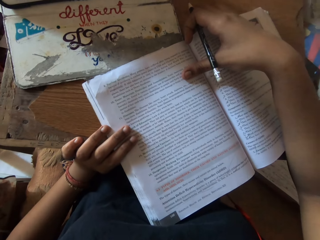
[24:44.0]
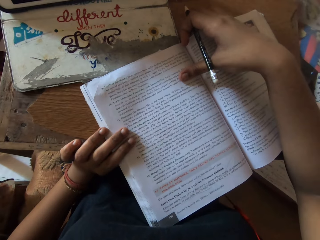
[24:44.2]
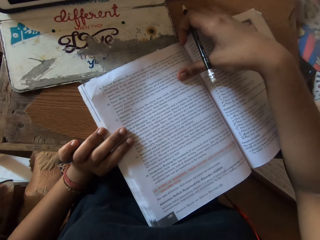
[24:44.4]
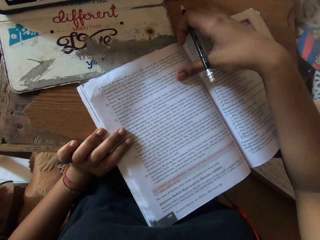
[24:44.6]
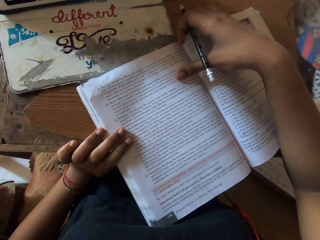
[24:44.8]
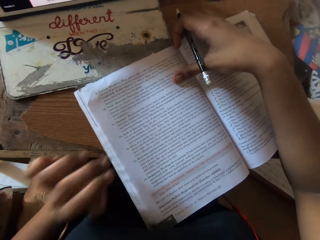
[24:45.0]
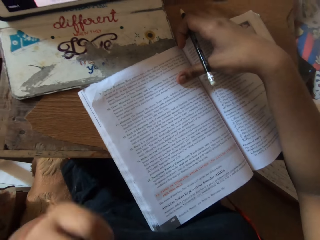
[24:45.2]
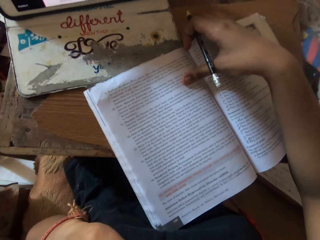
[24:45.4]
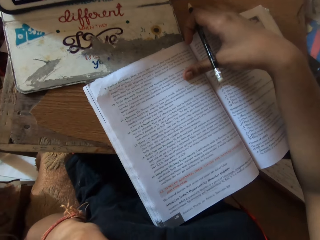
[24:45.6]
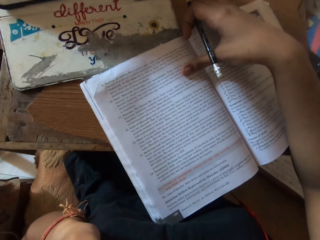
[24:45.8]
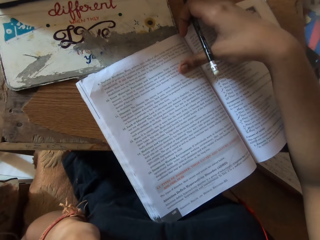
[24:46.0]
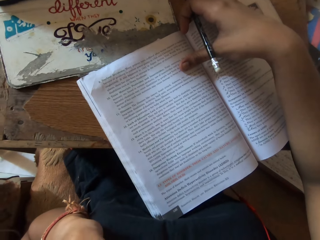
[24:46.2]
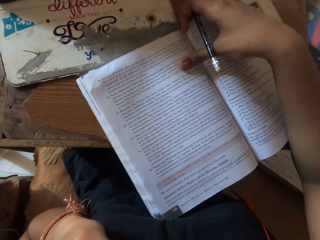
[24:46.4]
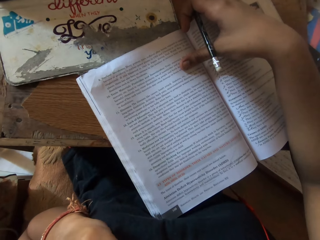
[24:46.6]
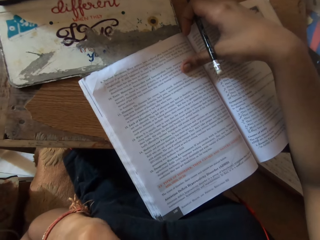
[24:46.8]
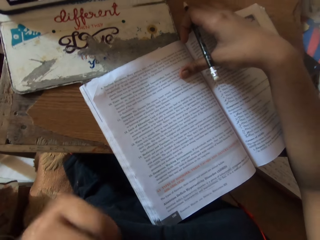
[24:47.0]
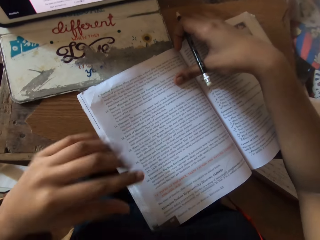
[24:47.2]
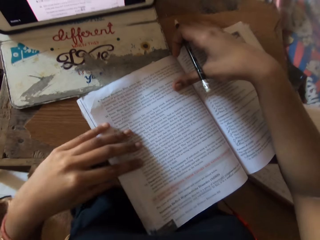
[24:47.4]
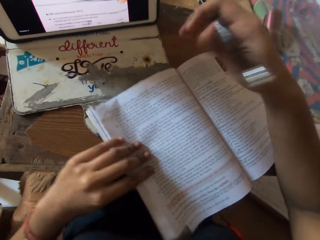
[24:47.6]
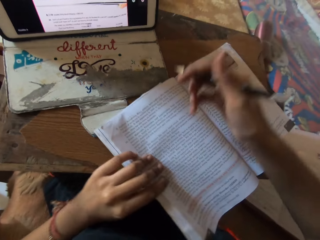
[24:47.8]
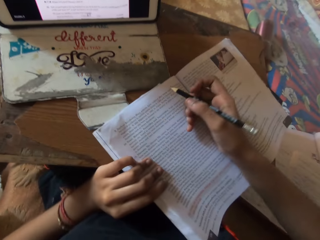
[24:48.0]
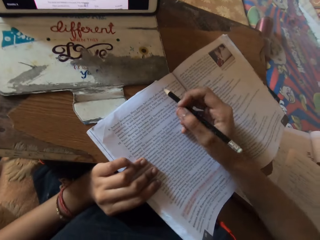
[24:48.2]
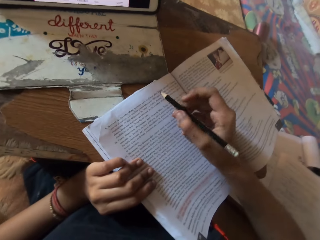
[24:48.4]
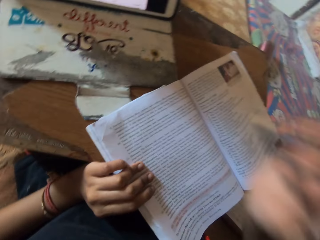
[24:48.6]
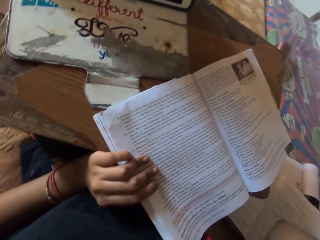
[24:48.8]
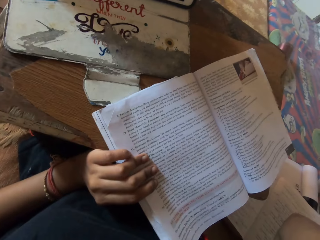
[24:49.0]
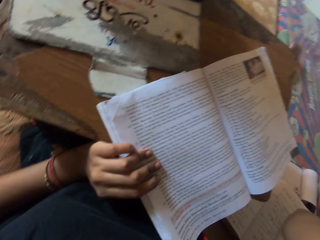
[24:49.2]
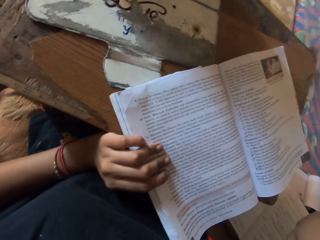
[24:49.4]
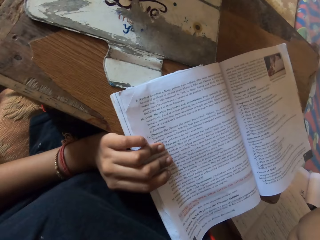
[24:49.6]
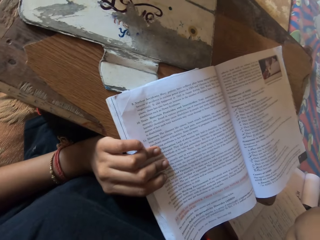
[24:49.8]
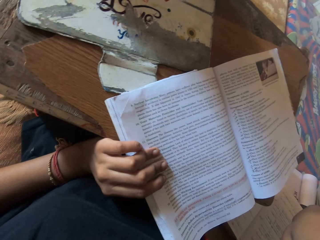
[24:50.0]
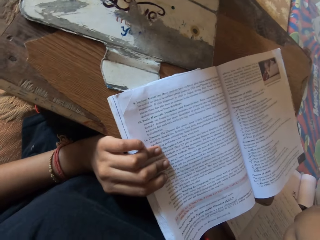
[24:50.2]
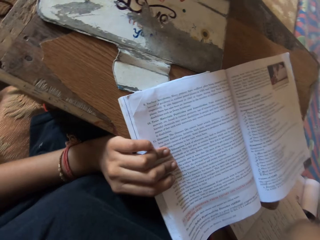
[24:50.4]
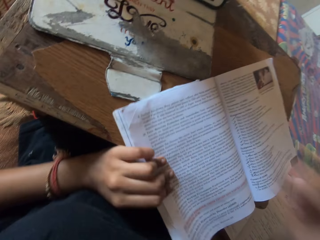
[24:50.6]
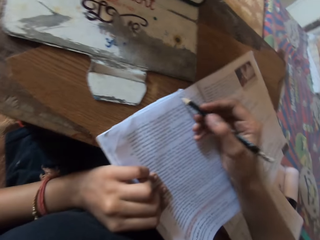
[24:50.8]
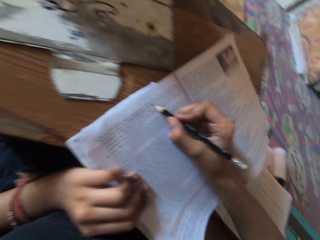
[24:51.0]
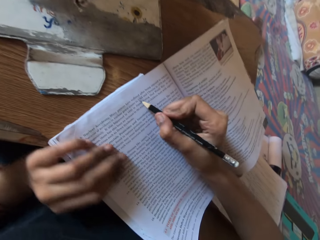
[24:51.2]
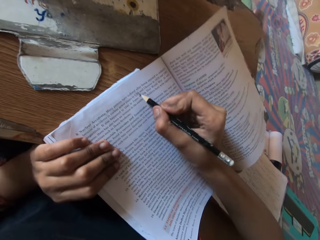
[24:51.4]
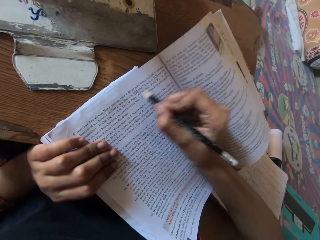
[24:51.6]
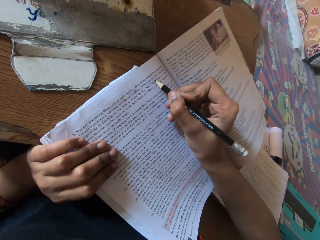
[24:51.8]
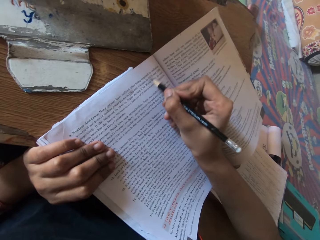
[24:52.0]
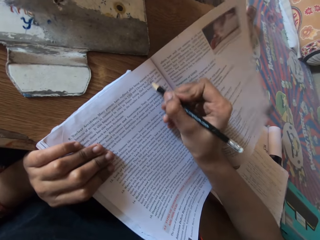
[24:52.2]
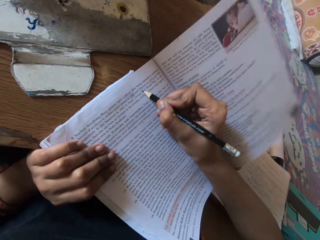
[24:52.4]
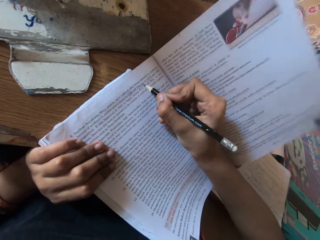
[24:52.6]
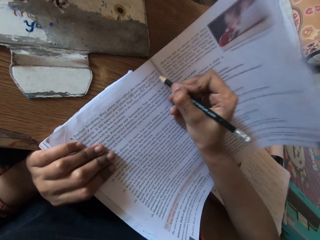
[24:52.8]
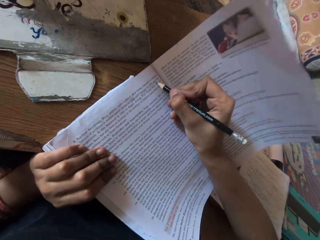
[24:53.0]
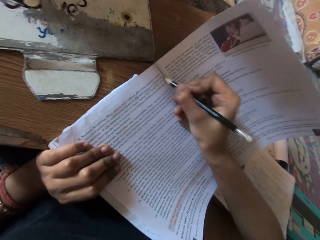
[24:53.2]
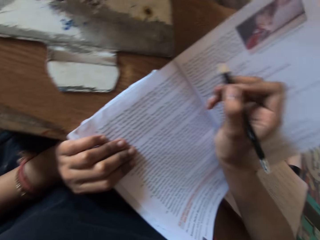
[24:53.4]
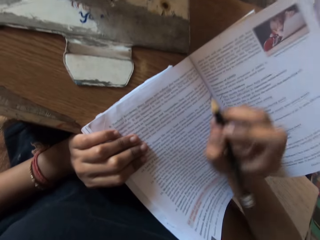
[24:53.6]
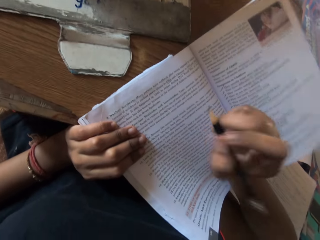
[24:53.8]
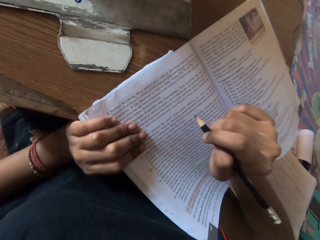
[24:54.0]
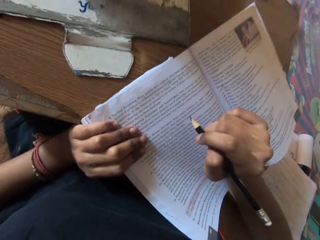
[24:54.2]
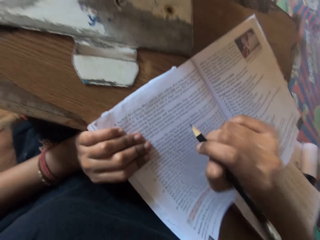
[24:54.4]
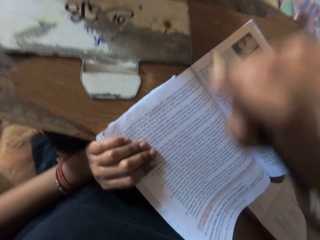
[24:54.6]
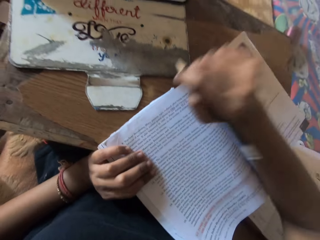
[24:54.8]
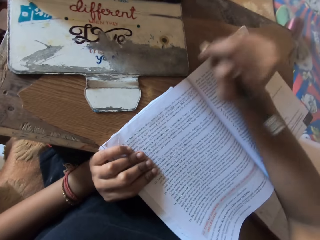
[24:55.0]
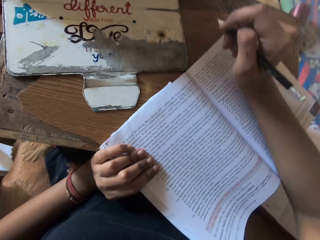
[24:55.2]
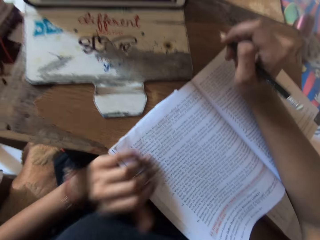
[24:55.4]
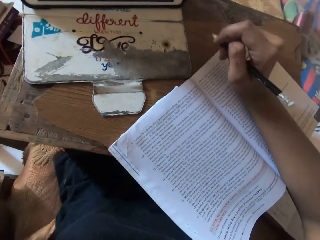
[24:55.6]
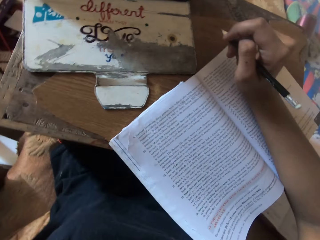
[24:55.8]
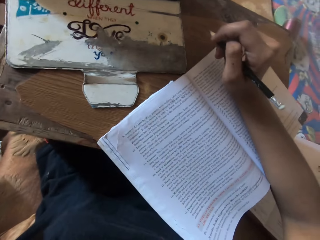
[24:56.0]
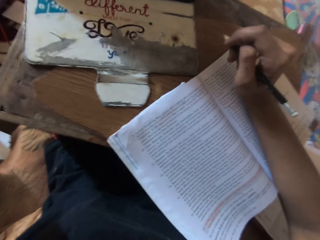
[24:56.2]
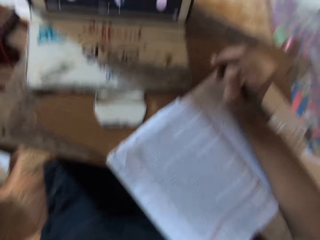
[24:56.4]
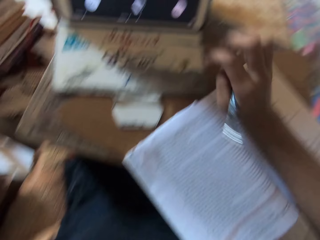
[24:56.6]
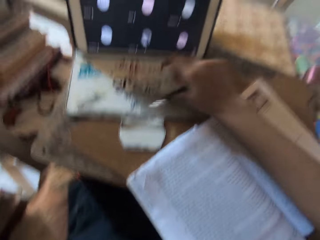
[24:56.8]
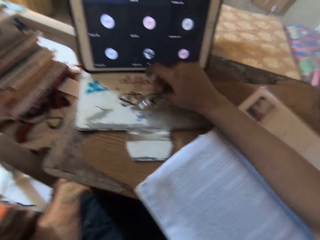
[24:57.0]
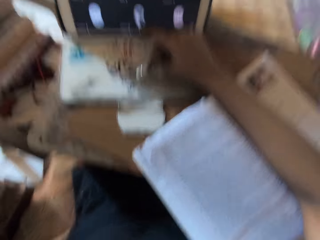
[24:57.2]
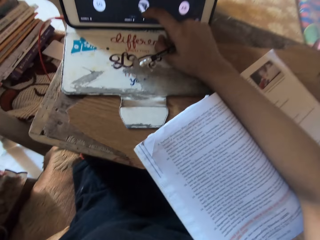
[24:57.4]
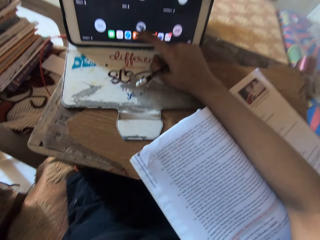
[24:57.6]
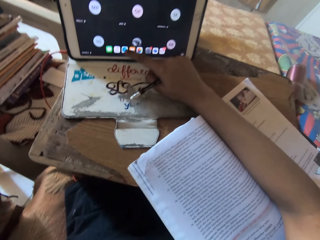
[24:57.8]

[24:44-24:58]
The camera wearer places her left hand in her mouth. She places her left hand on the book on the table. She adjusts the book on the table with her left hand. She places her right hand on the book on the table. She adjusts the camera on her head with her right hand. She reads the book on the table. She places her right hand on the book on the table. She draws a line on a page of the book with the pencil in her right hand. She places her right hand on the book on the table. She adjusts the camera on her head with her left hand. She operates the tablet on the table with her right hand.

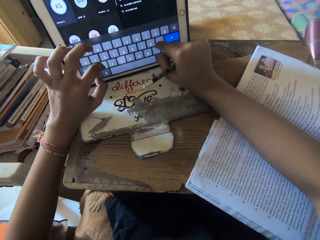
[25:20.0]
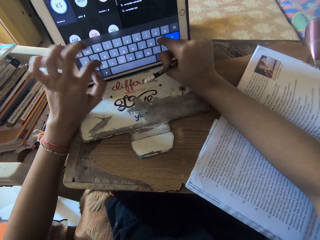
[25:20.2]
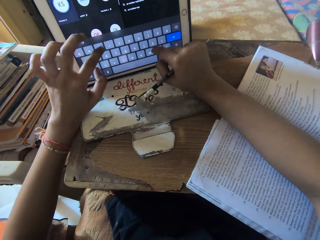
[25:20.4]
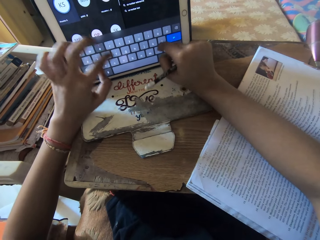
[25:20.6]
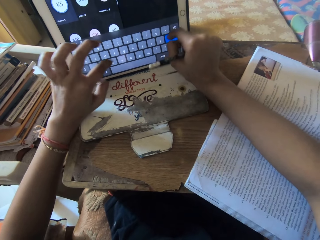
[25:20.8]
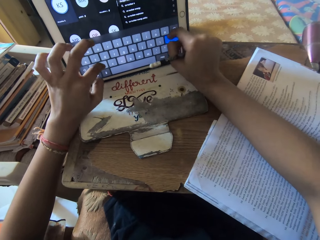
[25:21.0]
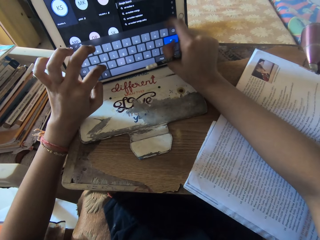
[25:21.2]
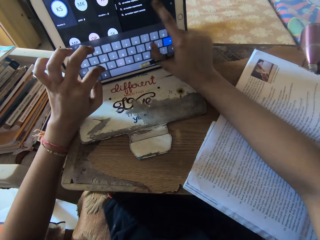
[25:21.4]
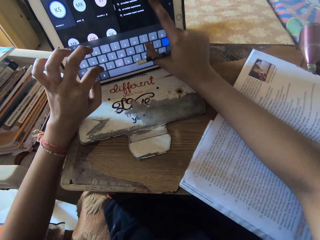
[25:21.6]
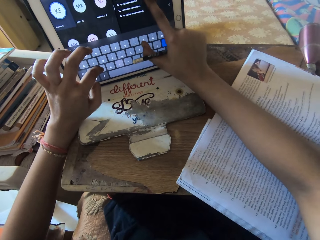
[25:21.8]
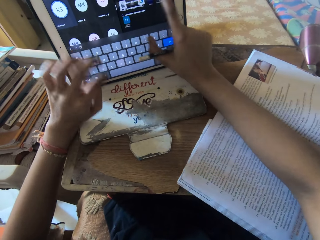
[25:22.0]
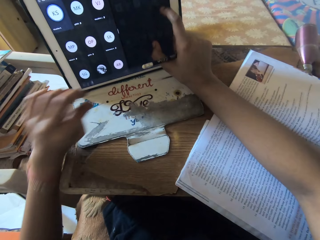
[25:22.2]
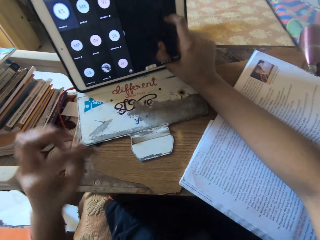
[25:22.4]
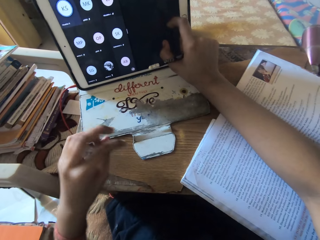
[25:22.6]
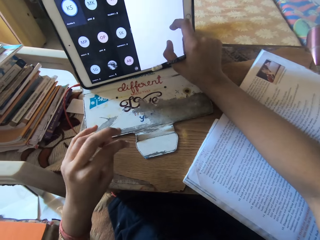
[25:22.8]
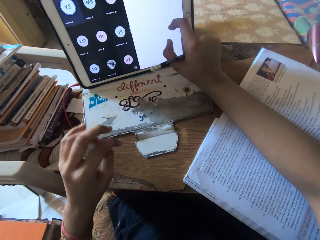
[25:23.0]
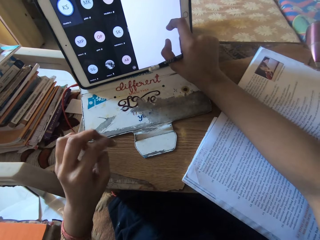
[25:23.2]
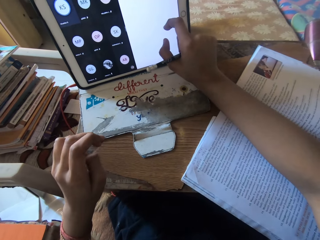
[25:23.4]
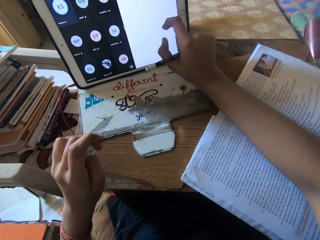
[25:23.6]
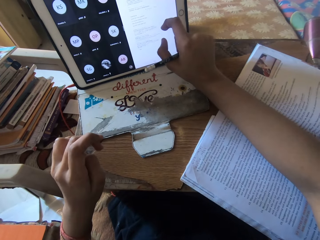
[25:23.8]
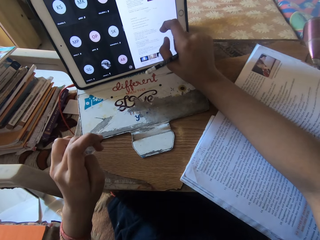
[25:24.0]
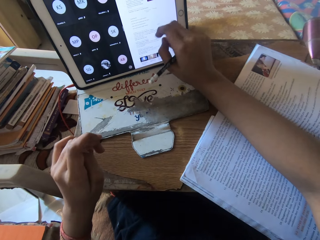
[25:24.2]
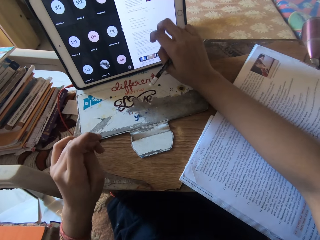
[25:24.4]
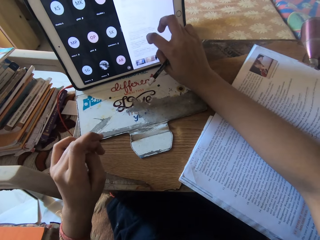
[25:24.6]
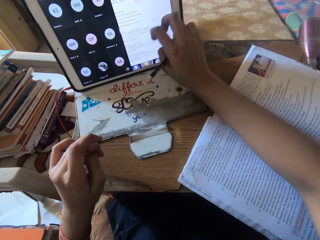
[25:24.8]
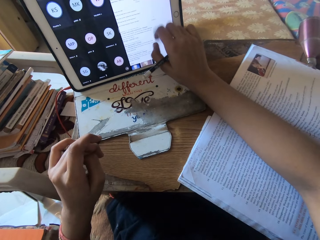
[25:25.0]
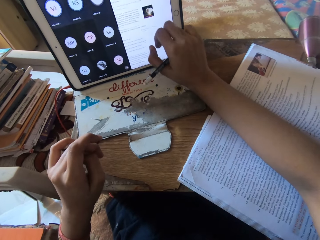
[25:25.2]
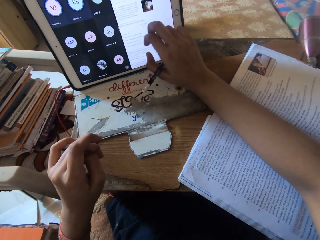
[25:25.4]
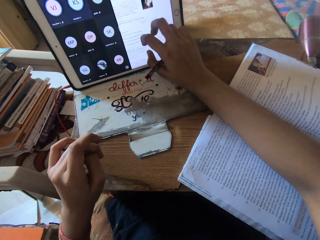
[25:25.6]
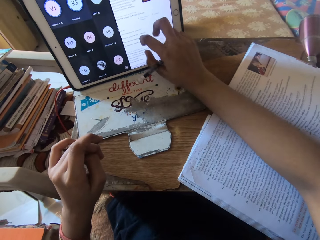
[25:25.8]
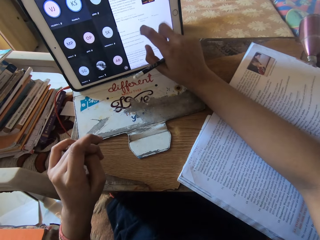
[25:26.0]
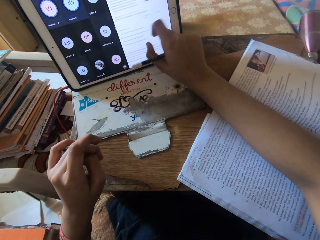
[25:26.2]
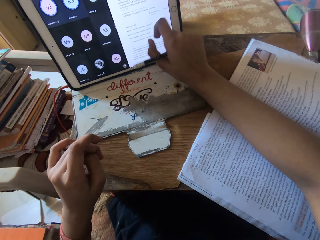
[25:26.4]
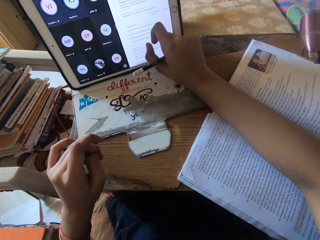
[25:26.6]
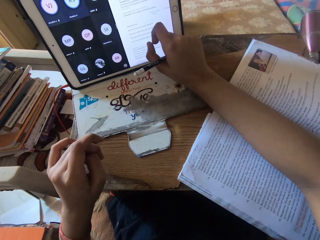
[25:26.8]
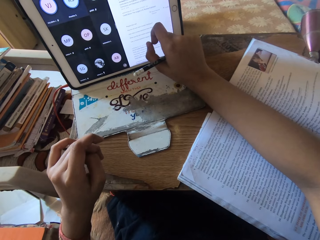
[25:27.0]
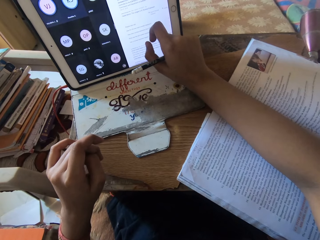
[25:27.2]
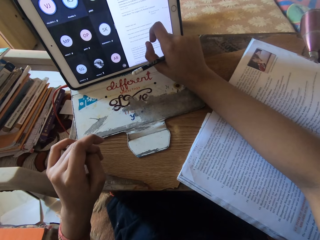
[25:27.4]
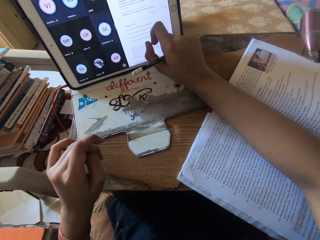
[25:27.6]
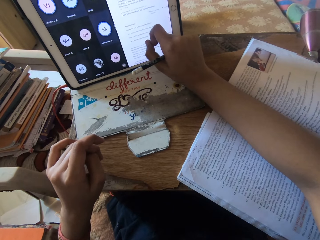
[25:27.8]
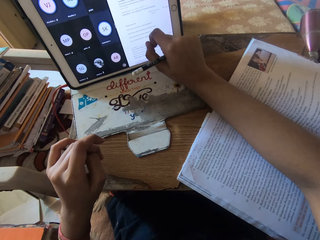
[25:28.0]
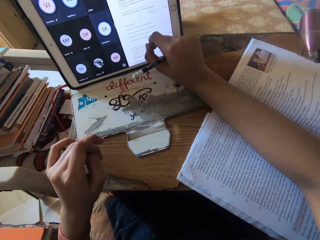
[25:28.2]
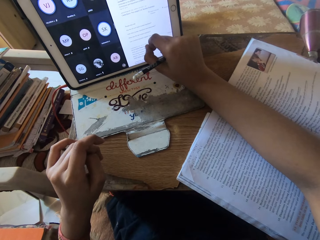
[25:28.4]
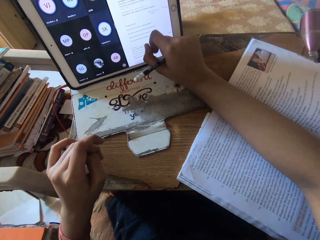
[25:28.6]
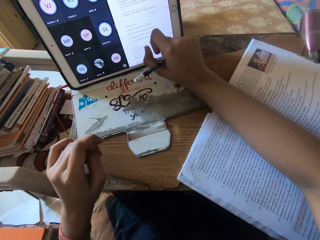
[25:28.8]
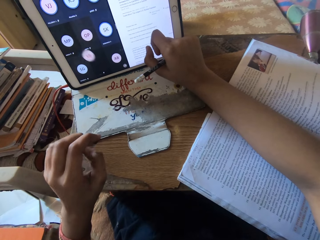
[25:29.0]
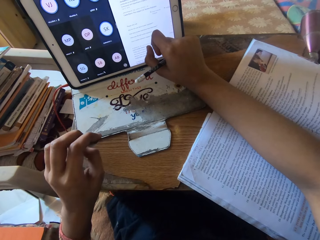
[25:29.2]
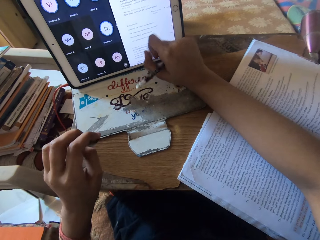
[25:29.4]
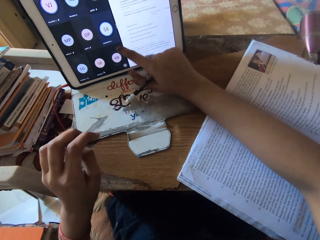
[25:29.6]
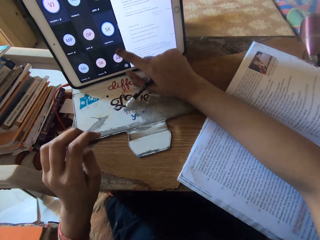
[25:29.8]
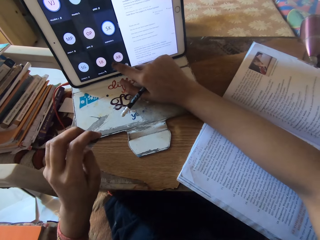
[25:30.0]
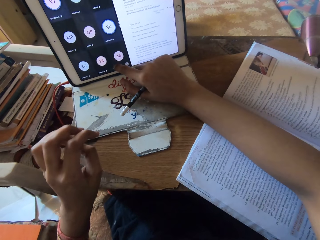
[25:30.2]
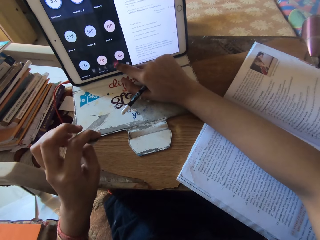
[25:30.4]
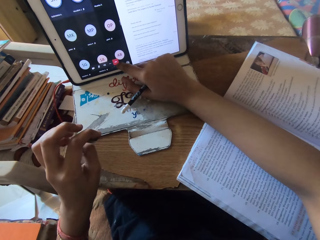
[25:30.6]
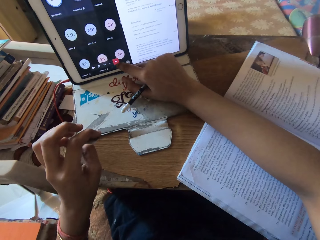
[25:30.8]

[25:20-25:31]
The camera wearer removes her left hand from the tablet. She scrolls through the tablet. She operates the tablet on the table with her right hand.
